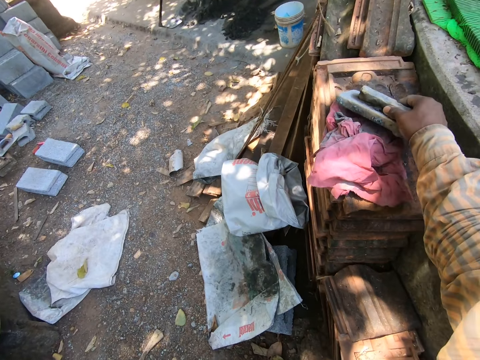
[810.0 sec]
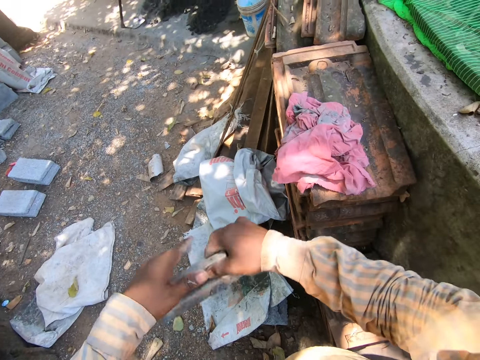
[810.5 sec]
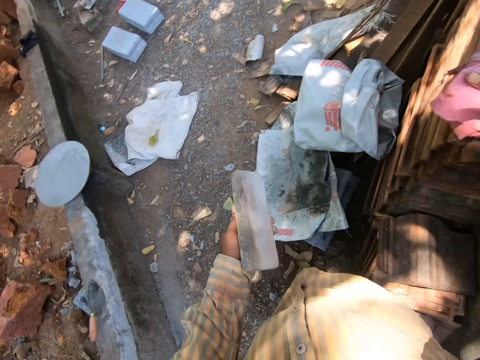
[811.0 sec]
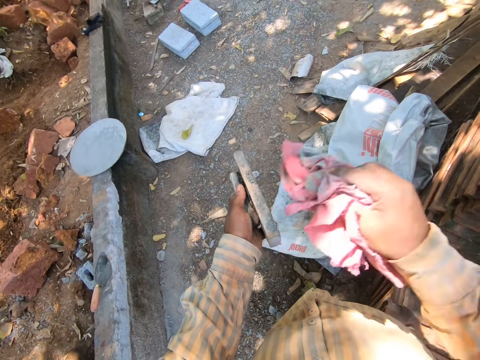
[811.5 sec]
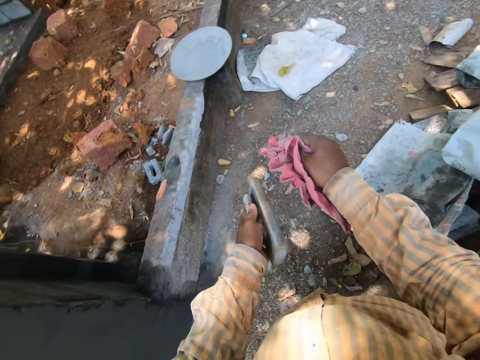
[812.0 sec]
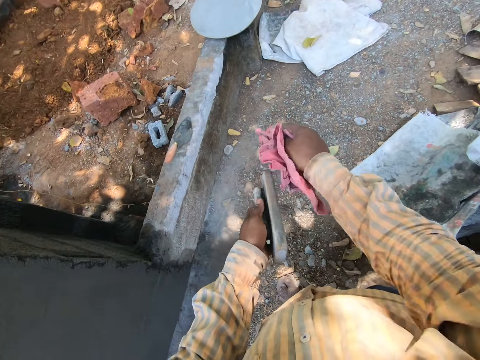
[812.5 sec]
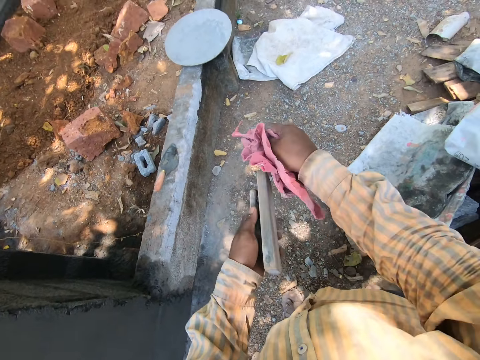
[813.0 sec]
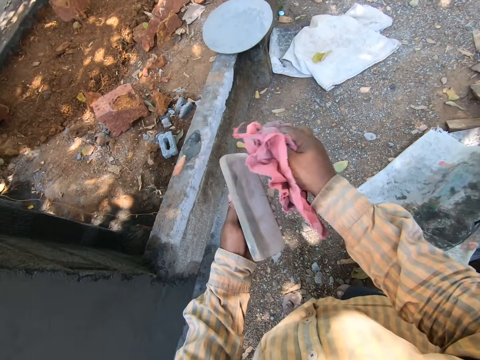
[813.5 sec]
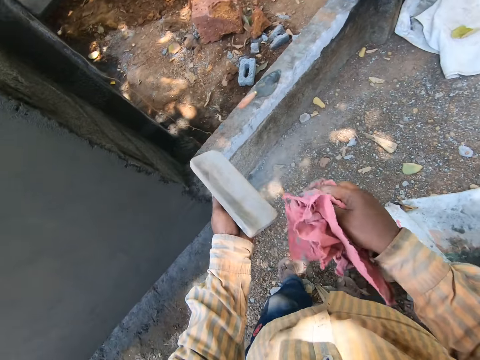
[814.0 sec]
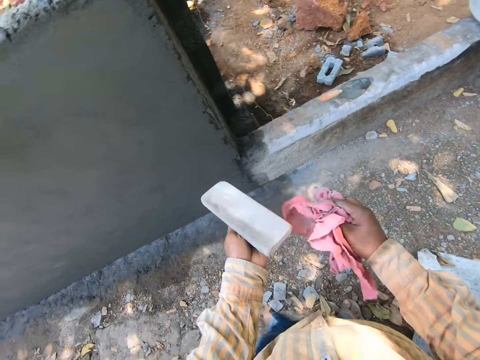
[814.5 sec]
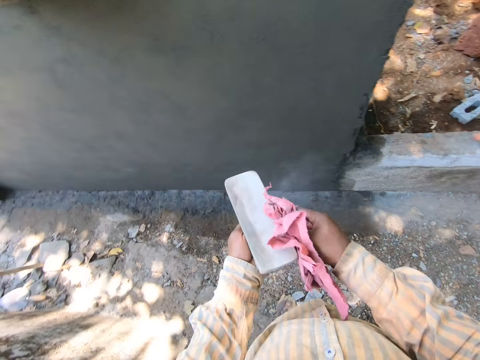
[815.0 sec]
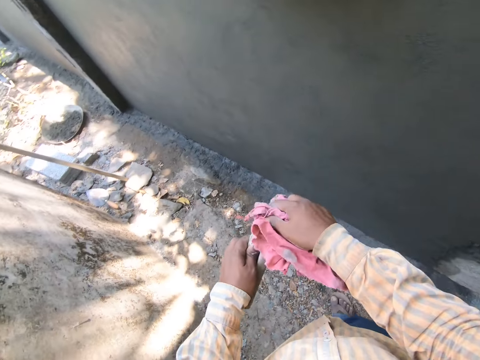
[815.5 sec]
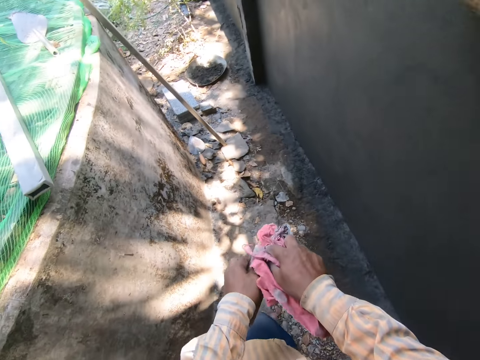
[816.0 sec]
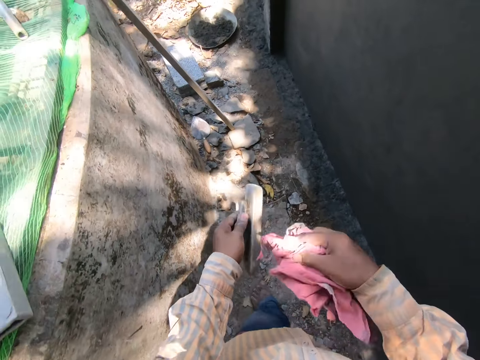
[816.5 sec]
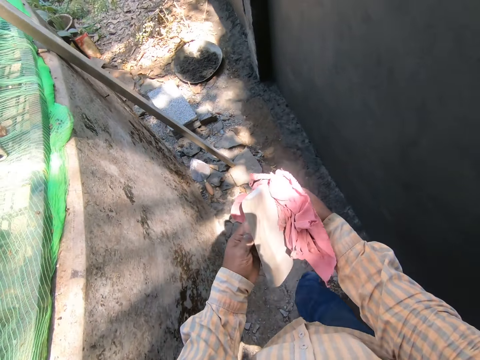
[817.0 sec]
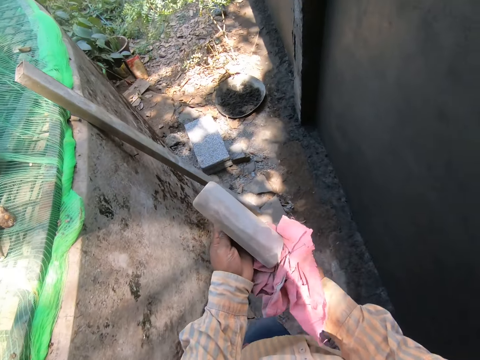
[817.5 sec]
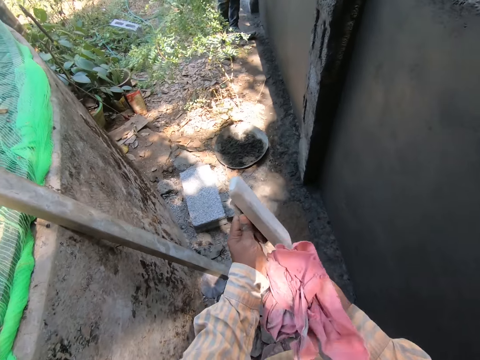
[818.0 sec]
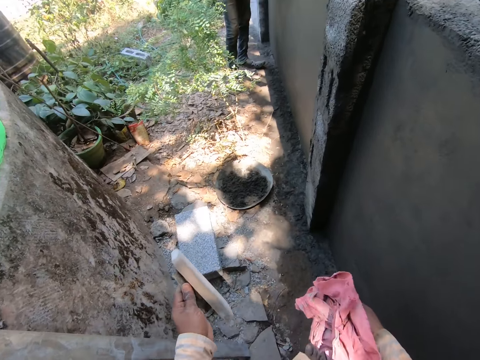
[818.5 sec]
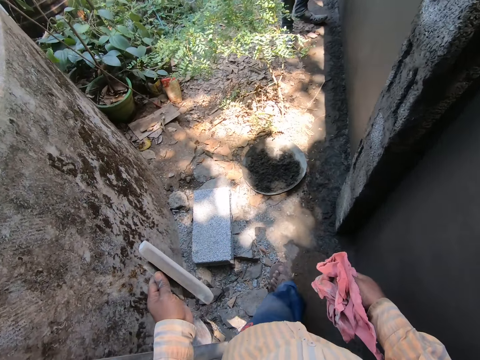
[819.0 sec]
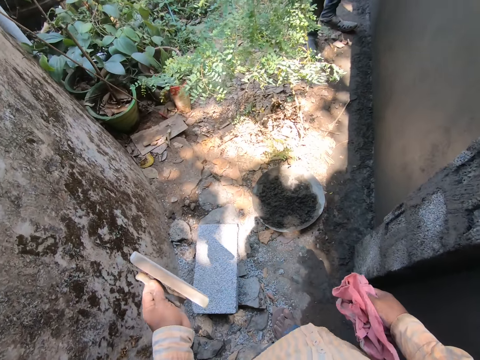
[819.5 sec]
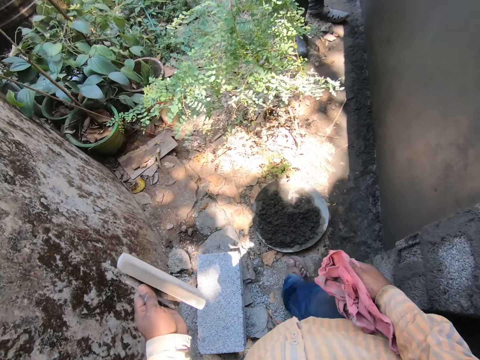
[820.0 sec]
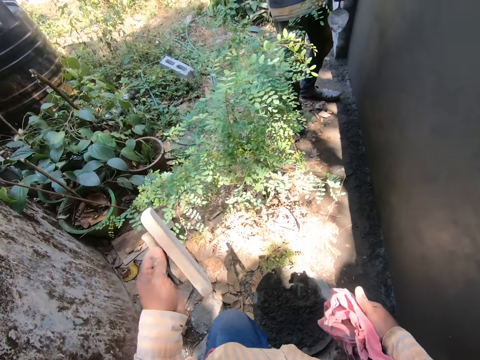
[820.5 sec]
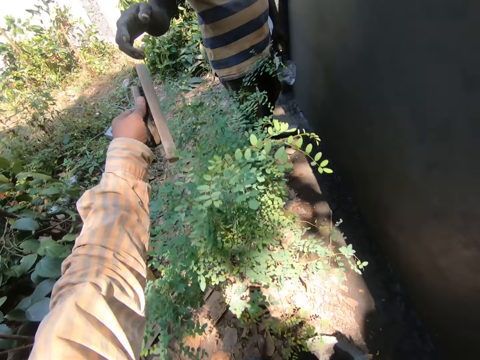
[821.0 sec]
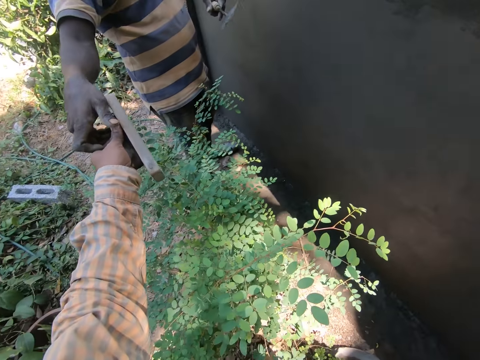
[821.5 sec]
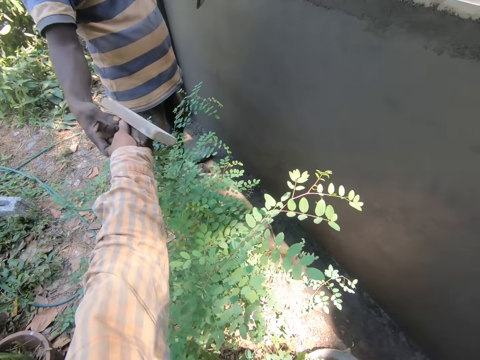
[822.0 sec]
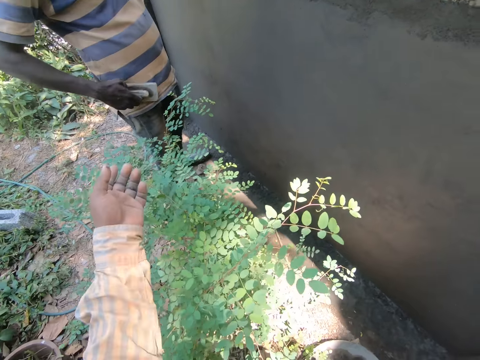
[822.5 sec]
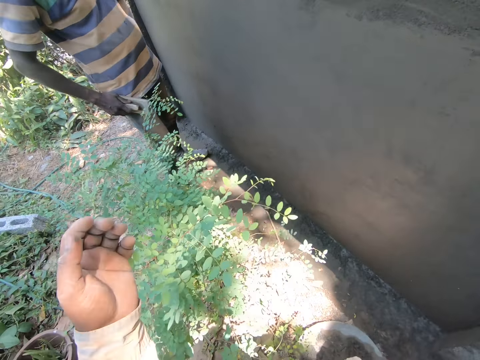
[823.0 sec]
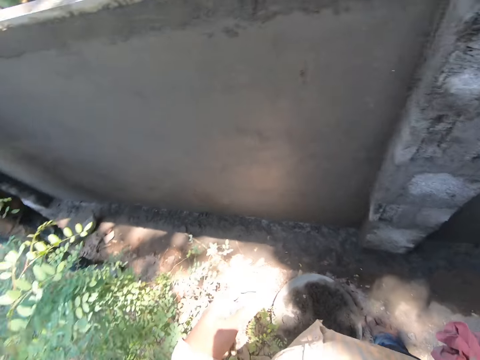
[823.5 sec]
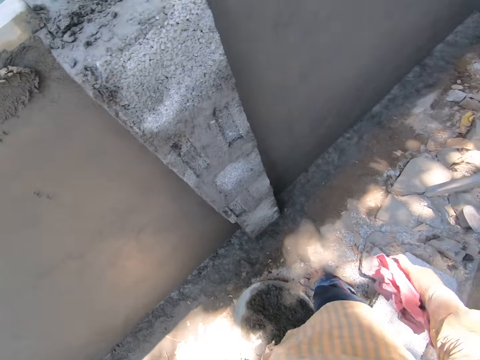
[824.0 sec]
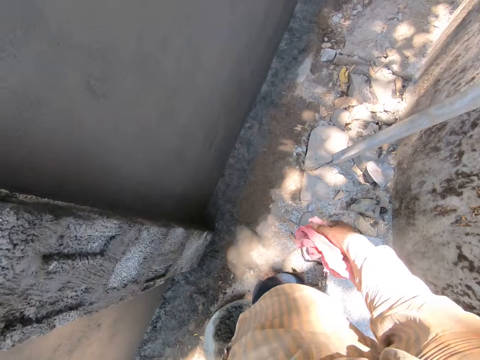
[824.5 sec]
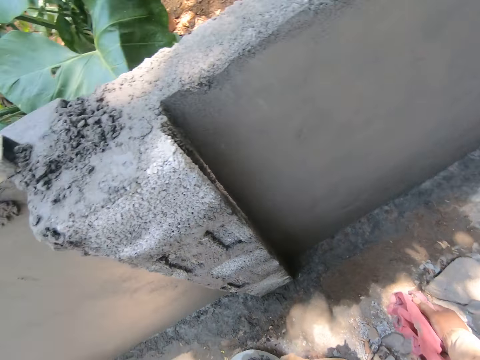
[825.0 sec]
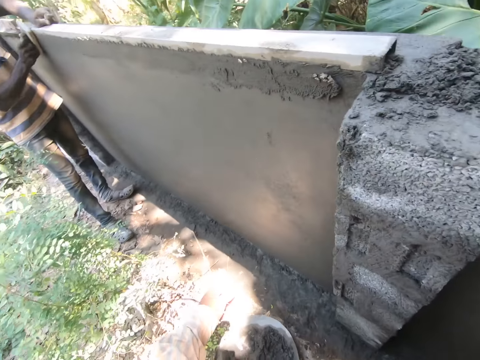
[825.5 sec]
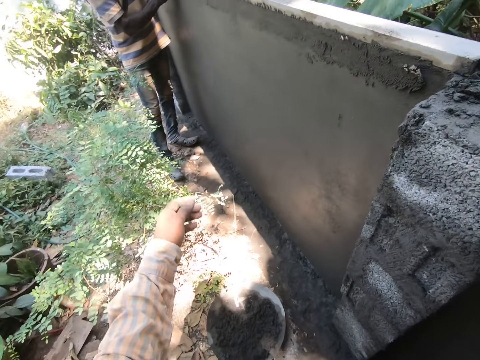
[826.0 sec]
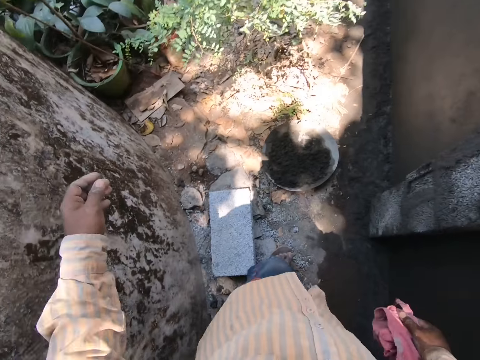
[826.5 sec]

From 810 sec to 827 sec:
The camera wearer picks a wooden trowel or hand float from the table. They switch the wooden trowel to the other hand. They pick the hand towel from the table. They wipe the wooden float with the towel. They walk in the construction site. They wipe the wooden float with the towel. They walk in the construction site. They give the wooden float to a man. The man takes the wooden float from the camera wearer. The man wipes the hand float with his clothes. The camera wearer walks in the construction site. They look around.

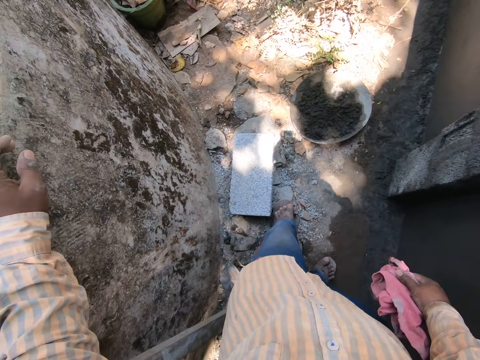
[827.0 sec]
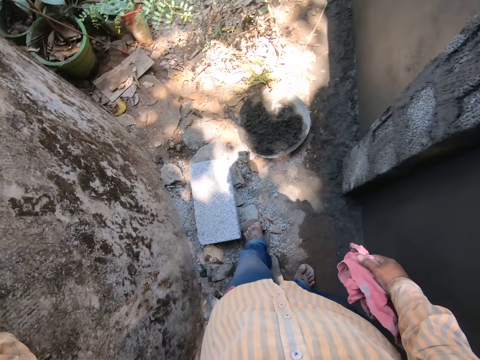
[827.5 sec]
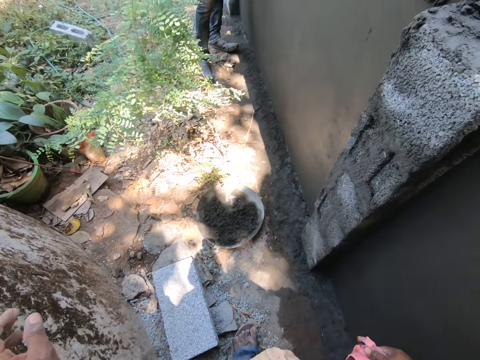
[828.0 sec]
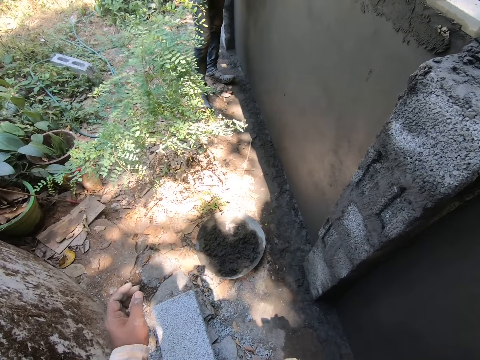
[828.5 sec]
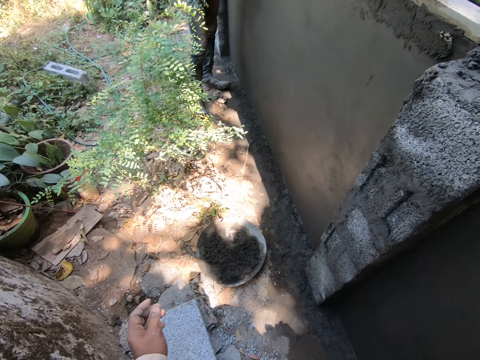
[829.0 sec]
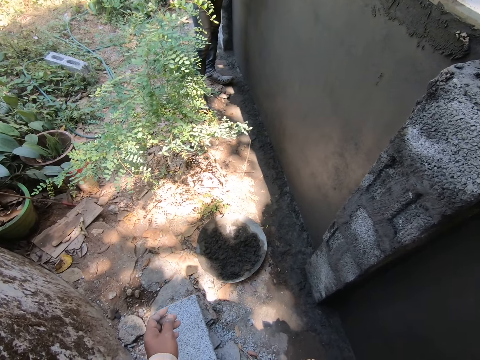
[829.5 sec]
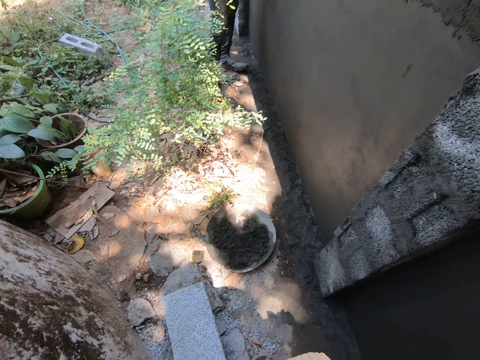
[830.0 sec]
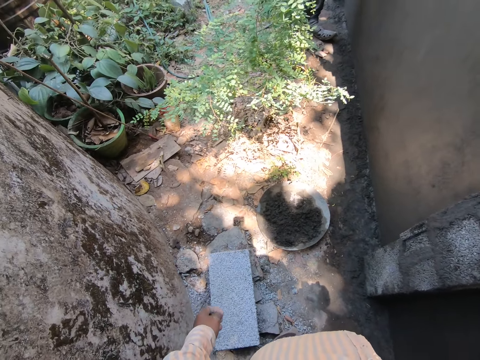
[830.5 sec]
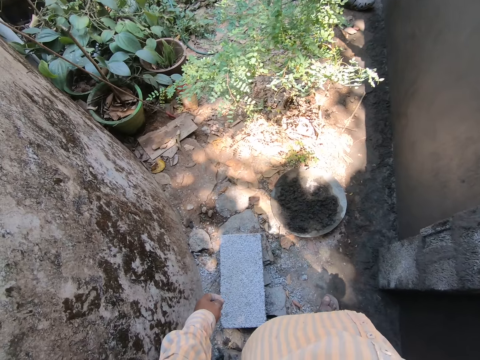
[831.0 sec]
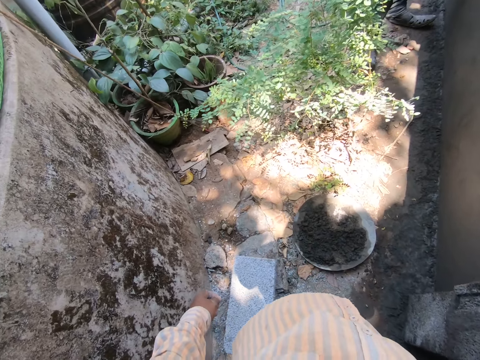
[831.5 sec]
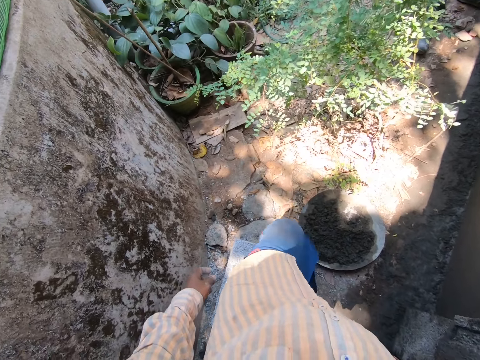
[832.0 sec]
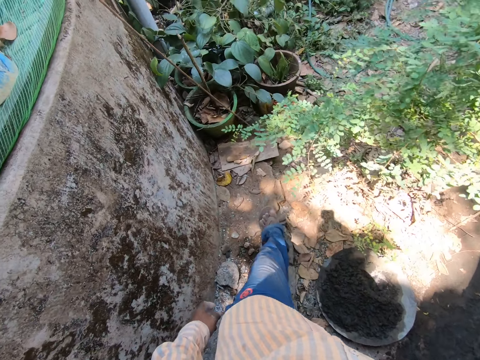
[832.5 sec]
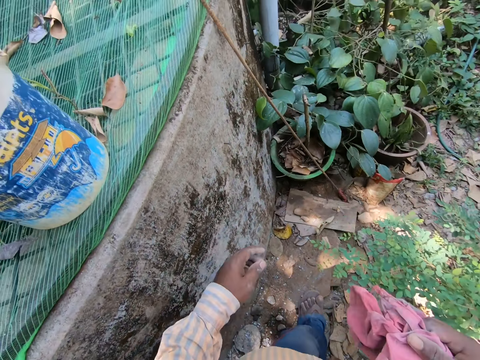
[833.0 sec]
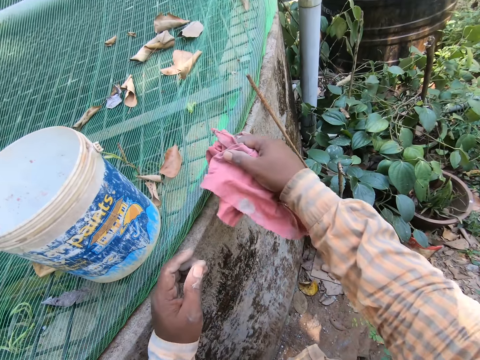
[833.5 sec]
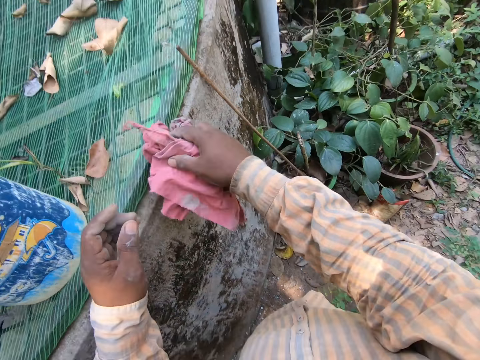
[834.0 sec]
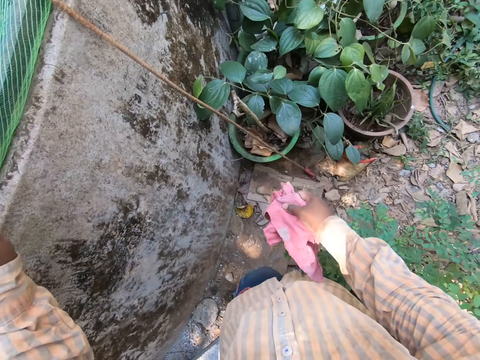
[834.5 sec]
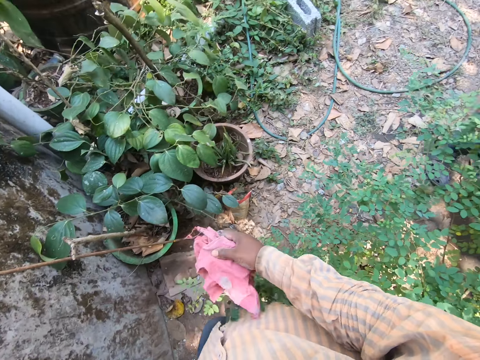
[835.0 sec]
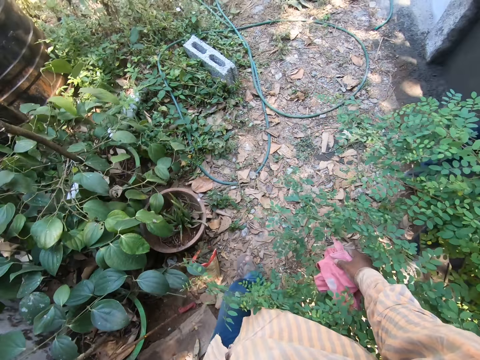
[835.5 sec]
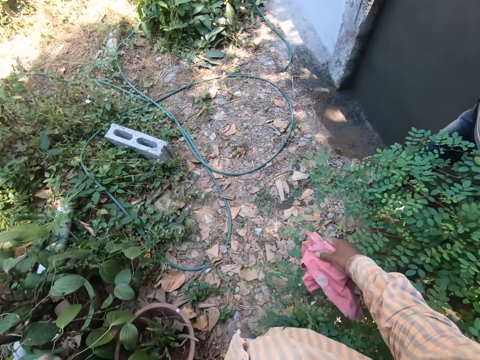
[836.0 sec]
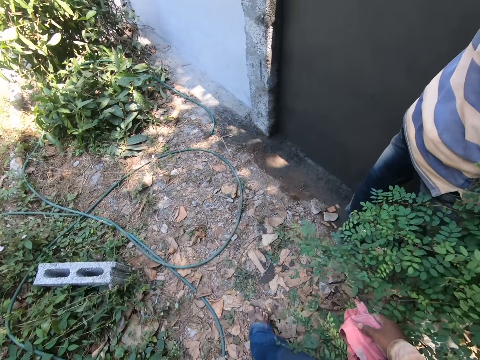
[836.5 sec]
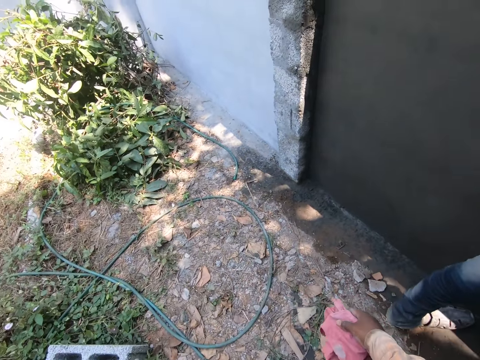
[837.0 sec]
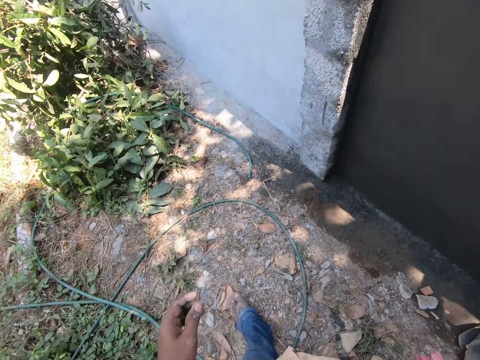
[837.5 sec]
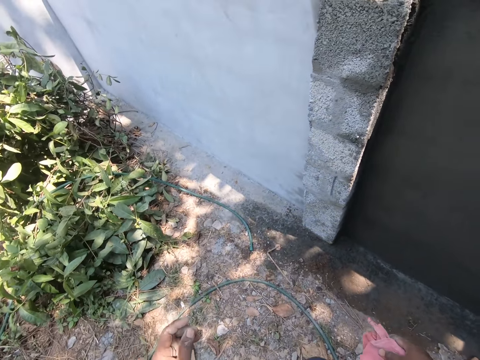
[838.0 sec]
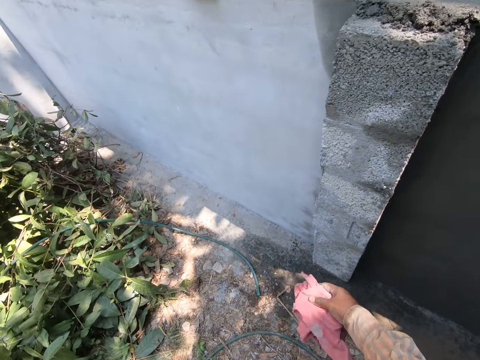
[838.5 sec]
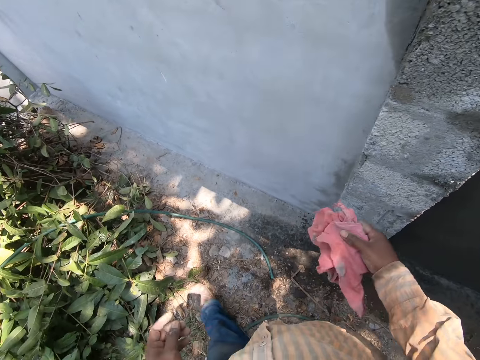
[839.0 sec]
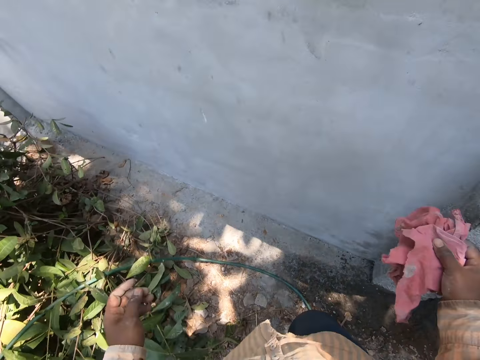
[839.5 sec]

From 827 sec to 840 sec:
The camera wearer holds the cloth. A man interacts with the camera wearer. The camera wearer walks.
